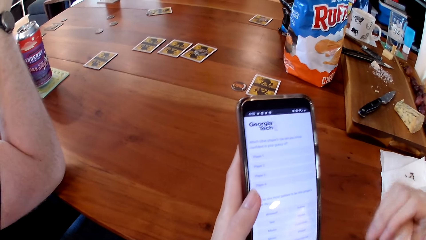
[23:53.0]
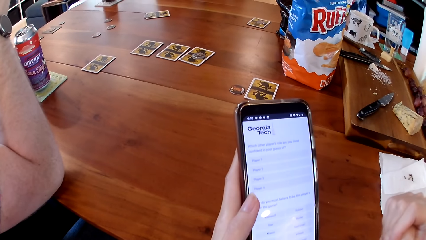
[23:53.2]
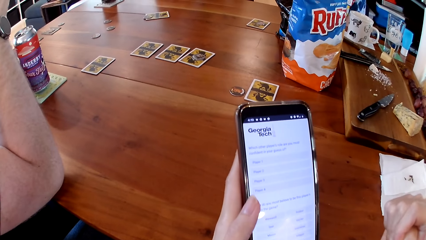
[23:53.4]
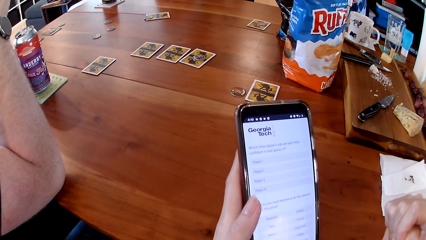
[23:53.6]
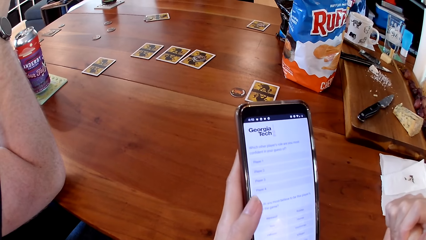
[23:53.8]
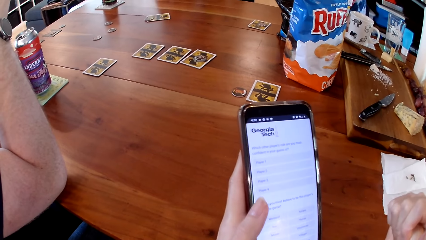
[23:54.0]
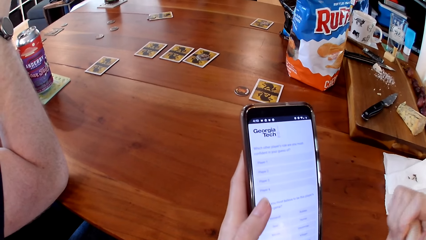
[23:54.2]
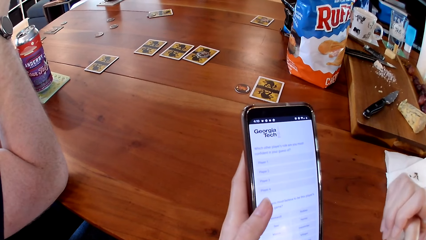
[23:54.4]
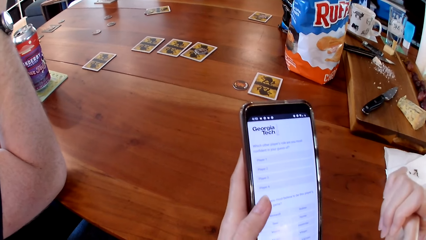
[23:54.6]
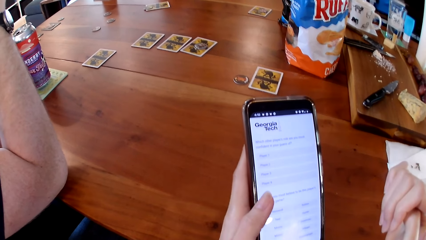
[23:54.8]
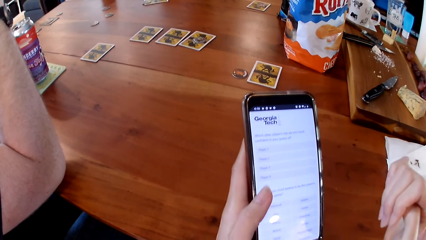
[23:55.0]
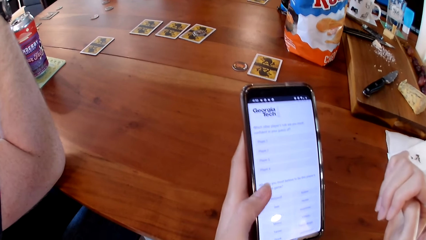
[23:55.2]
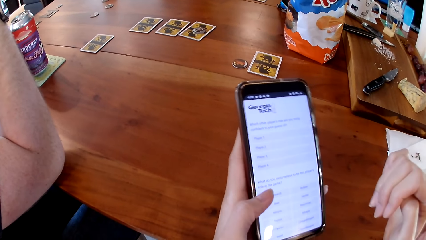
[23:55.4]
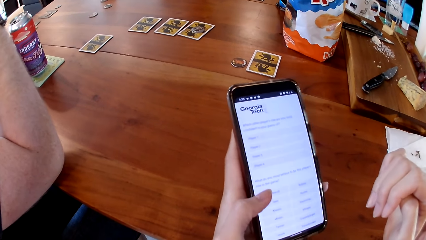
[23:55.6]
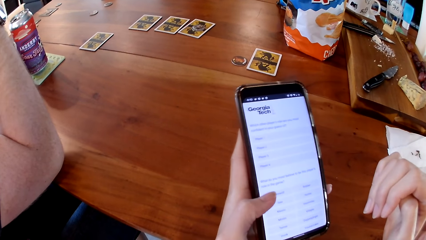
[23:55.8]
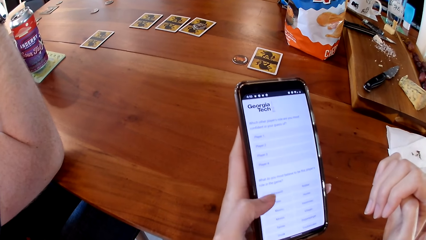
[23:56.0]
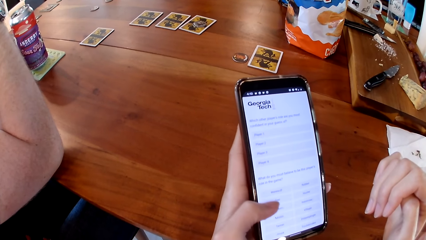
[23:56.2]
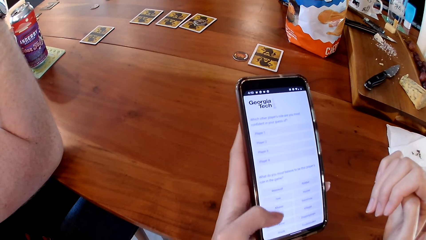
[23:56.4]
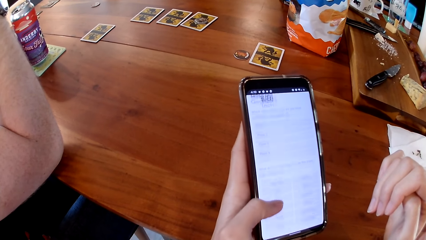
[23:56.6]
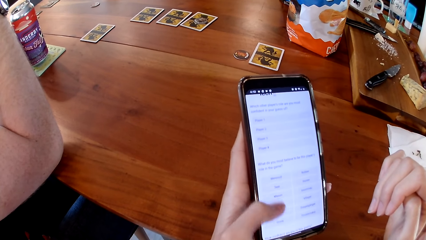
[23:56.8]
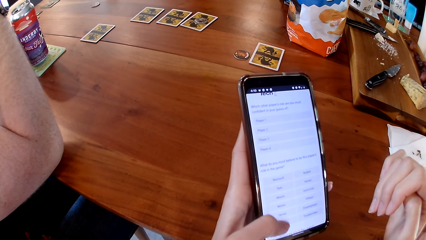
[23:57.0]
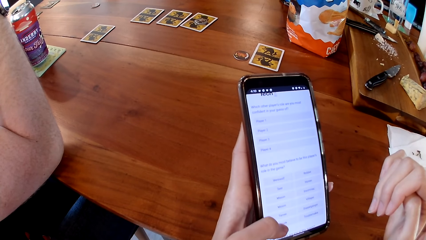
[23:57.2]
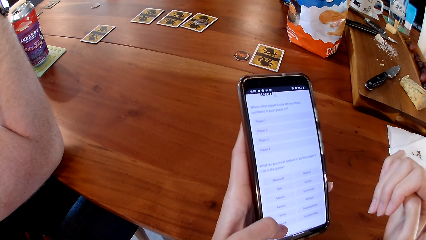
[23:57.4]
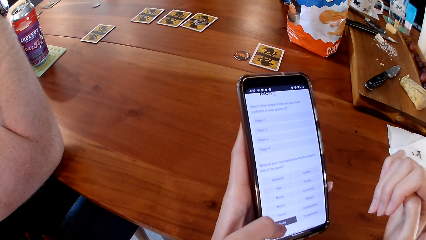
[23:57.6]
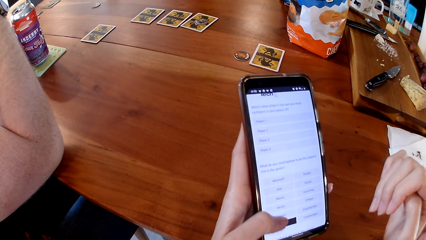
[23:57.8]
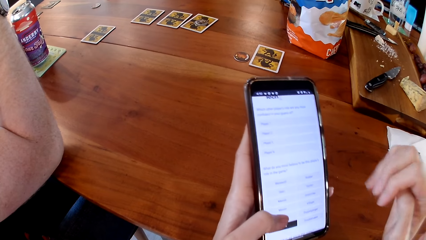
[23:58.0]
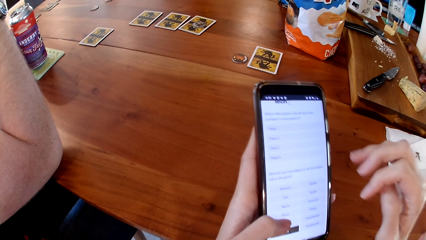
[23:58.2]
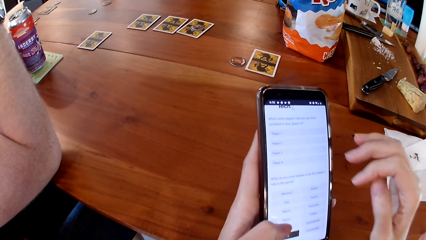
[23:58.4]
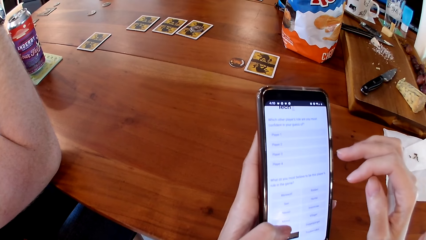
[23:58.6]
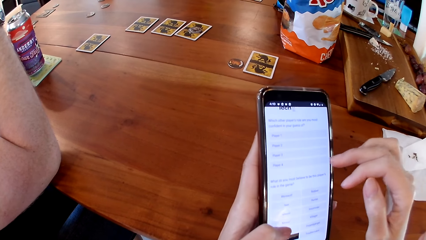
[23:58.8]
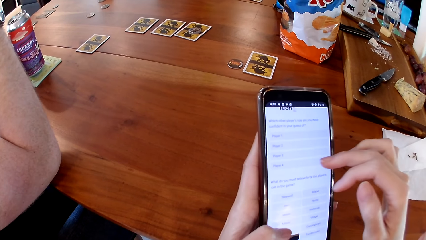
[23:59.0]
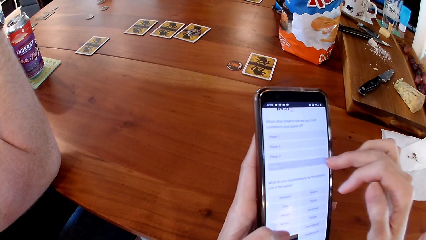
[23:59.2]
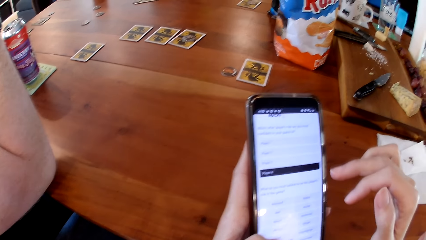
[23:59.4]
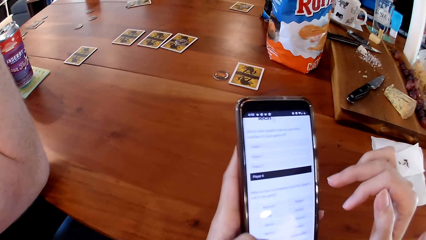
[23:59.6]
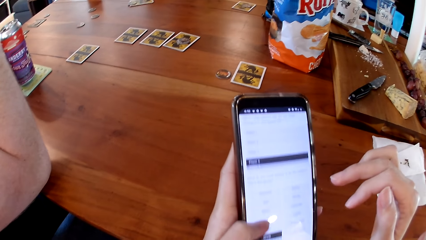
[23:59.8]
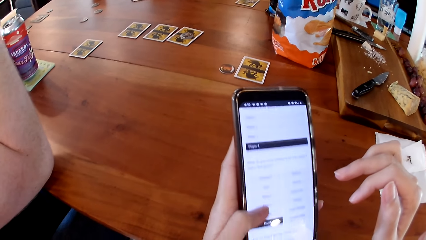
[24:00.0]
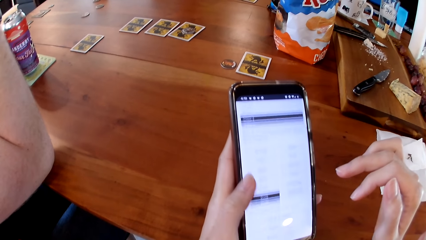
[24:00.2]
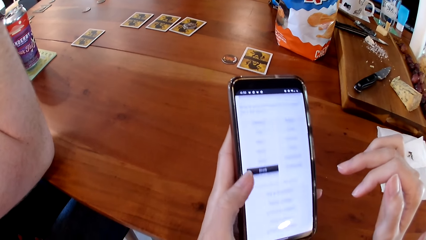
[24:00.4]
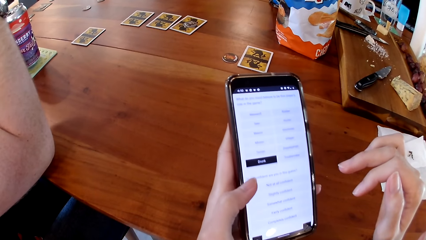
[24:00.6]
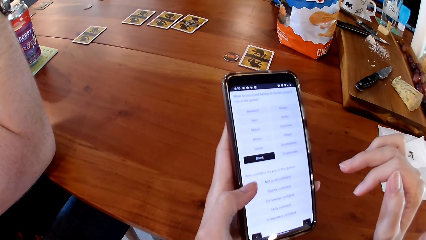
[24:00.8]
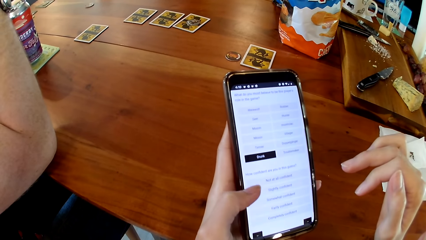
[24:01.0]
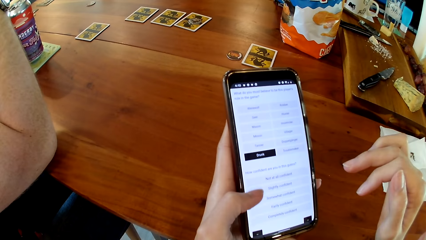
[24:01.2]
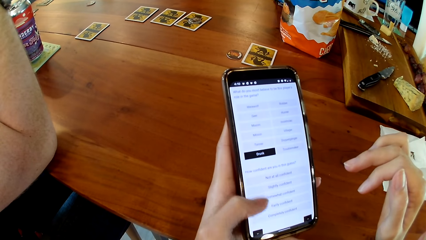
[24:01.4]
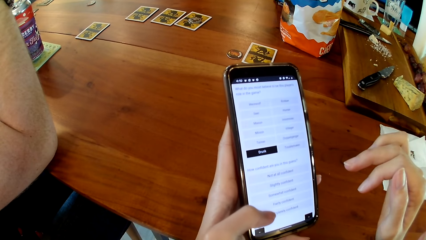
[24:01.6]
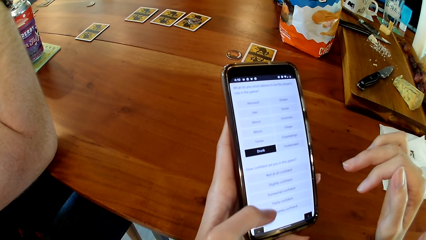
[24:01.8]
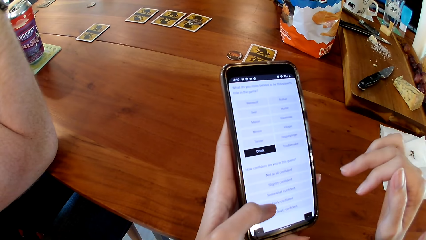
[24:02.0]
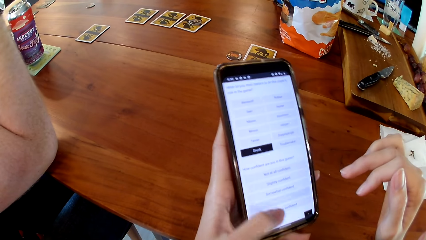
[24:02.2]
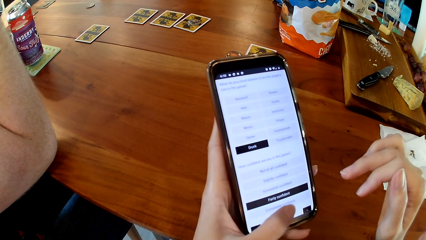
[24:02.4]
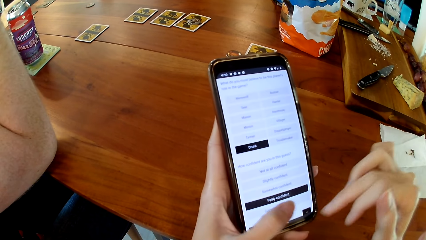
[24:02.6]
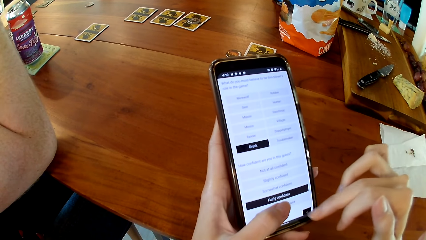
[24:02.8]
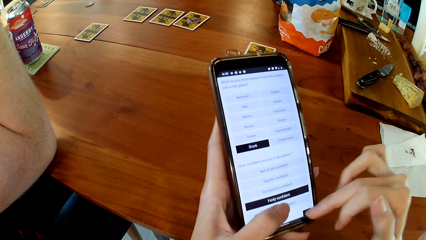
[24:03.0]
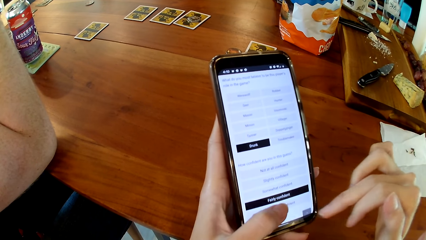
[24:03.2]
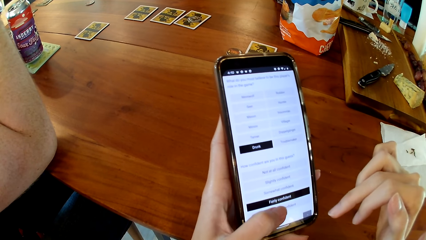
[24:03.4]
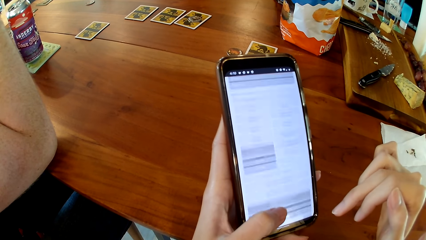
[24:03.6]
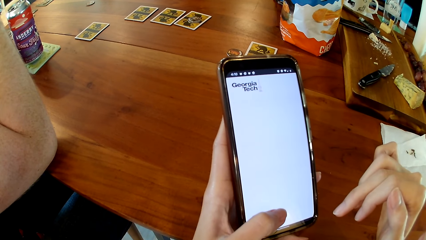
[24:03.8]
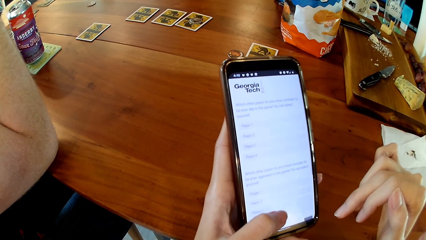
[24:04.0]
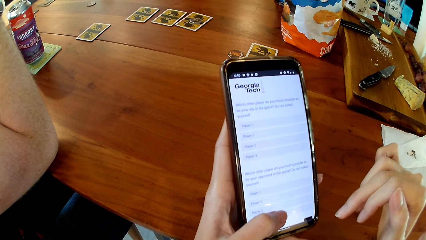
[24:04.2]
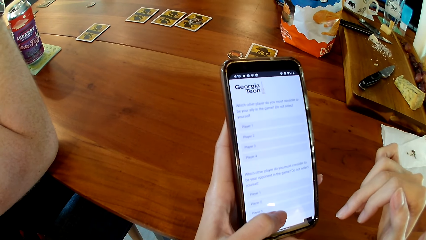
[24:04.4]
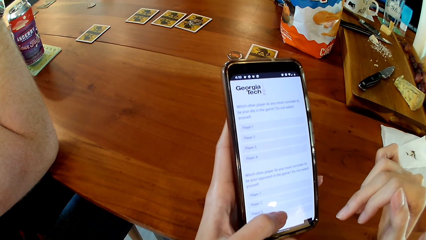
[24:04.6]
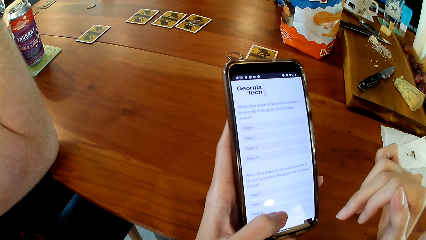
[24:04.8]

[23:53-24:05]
The camera wearer operates the phone in her left hand with both hands.

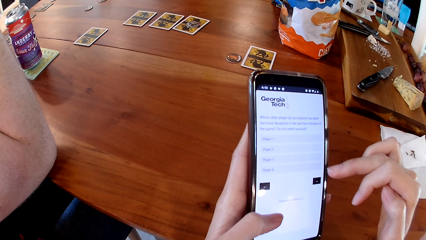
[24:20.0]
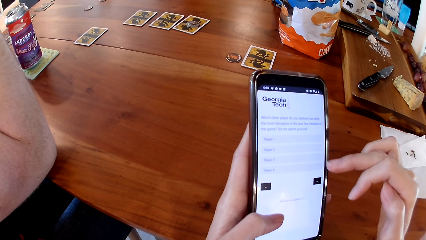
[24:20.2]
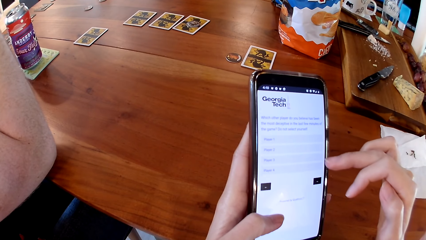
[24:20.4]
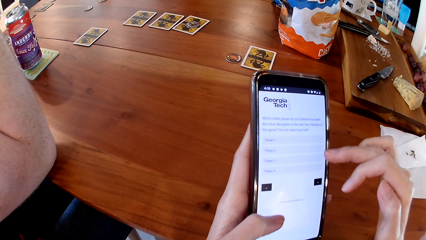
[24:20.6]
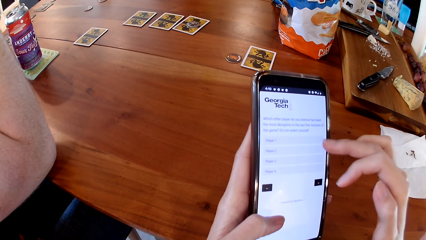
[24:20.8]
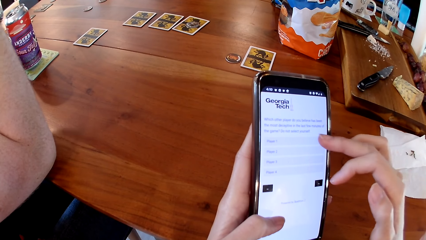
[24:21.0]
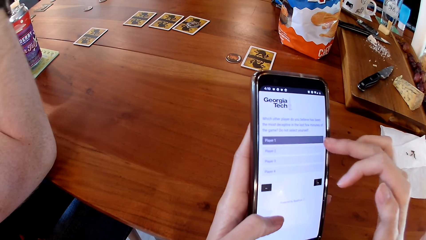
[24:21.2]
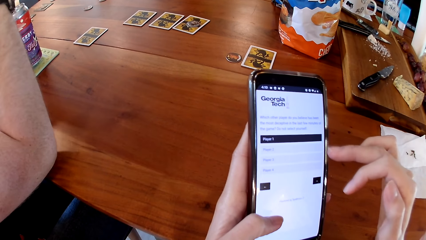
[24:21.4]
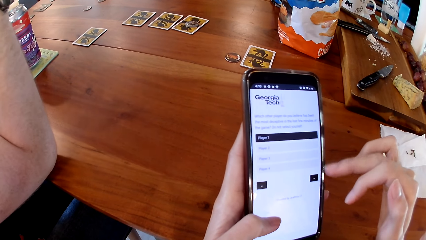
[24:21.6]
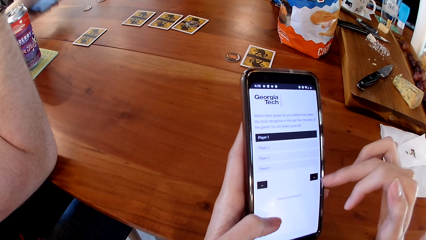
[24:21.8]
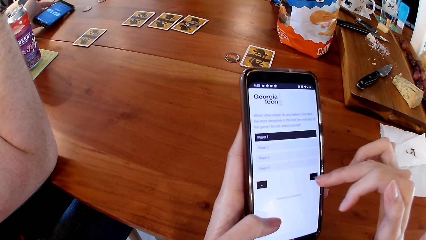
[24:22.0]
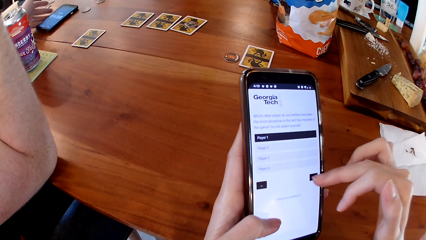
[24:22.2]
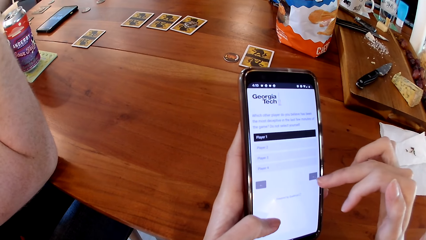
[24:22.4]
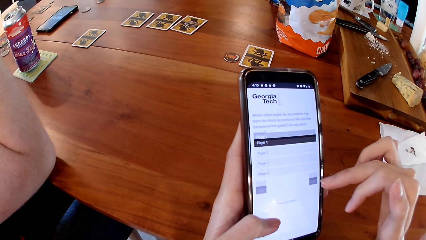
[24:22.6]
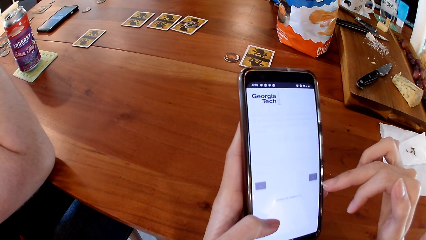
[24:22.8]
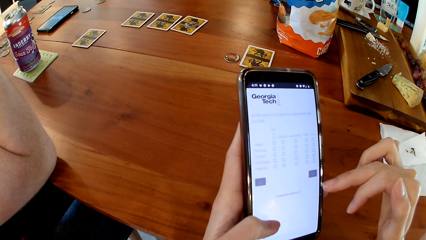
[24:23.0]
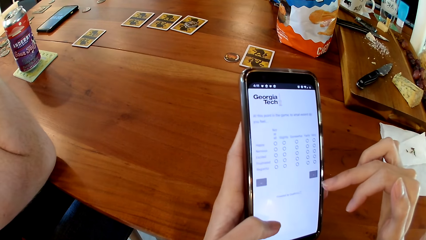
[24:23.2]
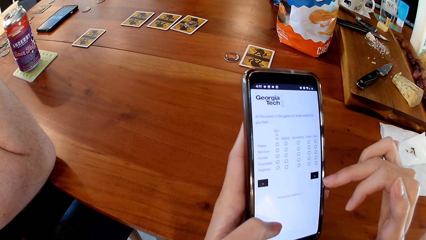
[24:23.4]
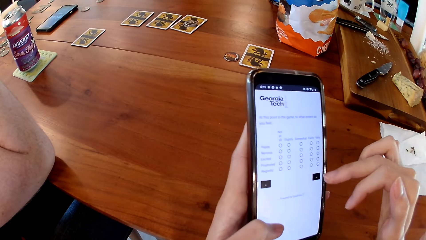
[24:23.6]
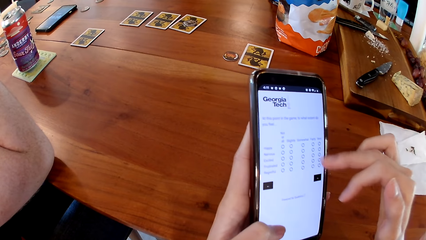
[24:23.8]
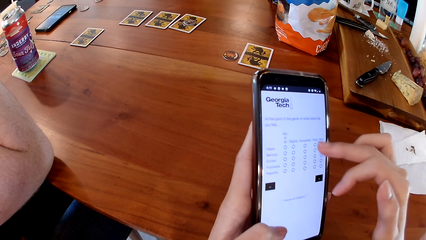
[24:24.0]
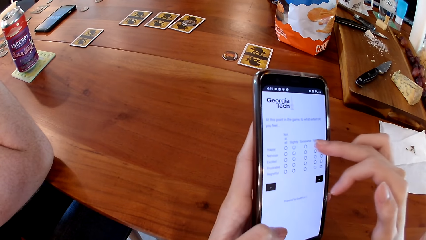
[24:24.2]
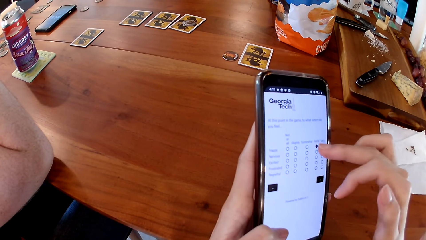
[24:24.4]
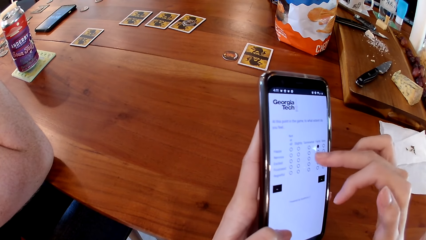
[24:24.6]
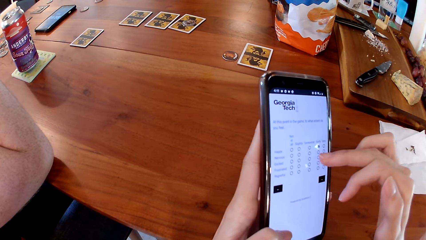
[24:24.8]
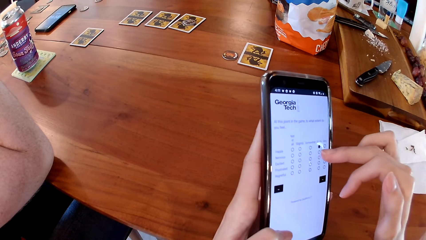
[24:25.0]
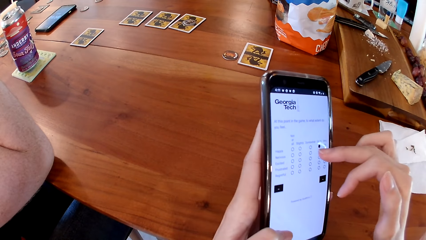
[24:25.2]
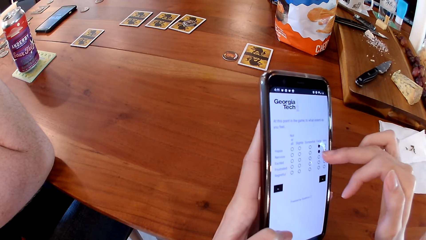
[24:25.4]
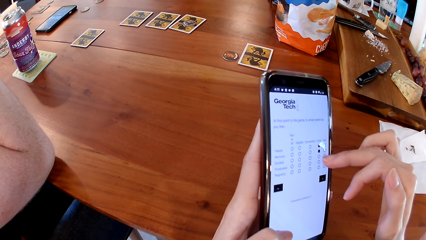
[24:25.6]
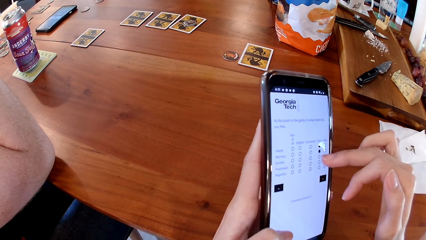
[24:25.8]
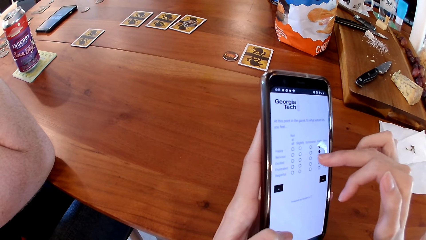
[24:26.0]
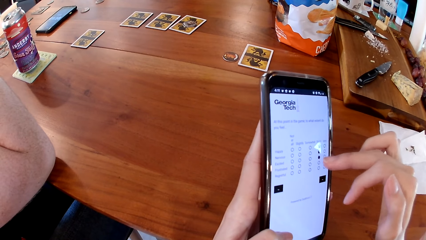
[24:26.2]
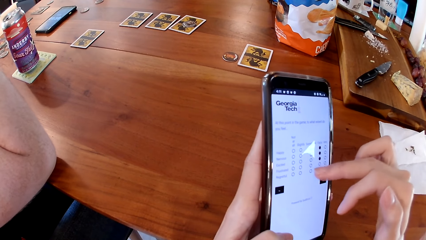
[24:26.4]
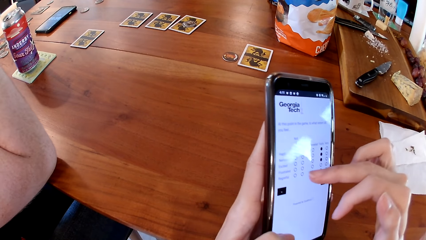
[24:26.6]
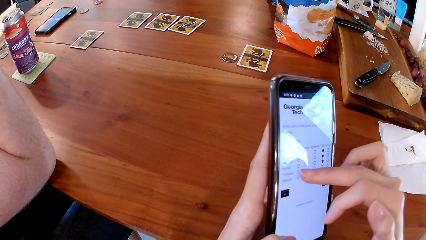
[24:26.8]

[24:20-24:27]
The man drops the phone on the table with his left hand.
